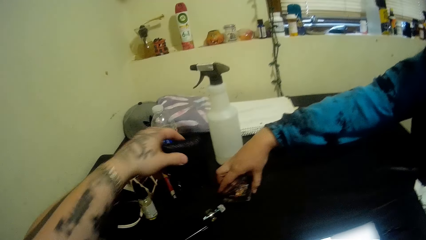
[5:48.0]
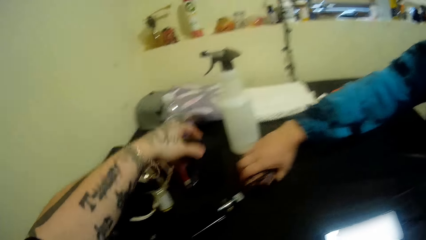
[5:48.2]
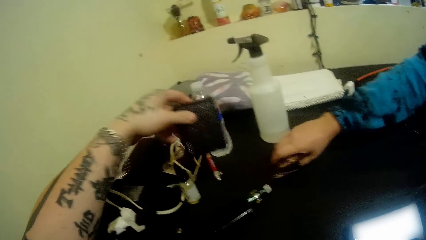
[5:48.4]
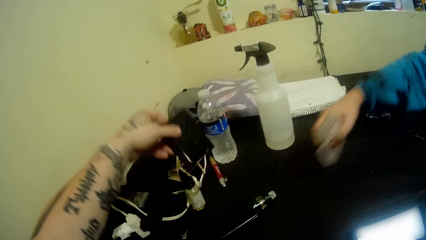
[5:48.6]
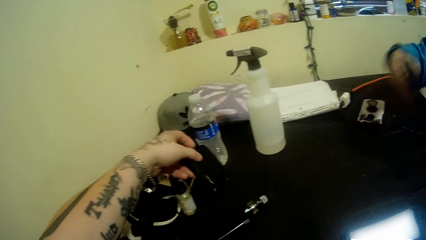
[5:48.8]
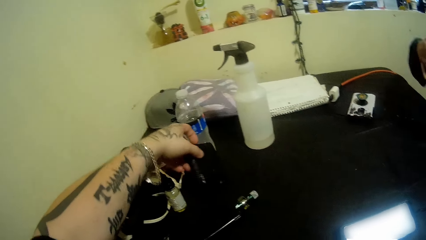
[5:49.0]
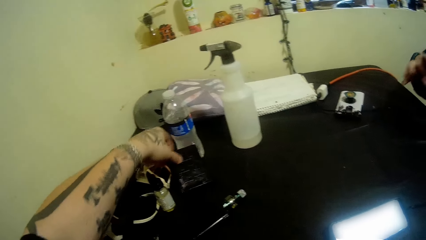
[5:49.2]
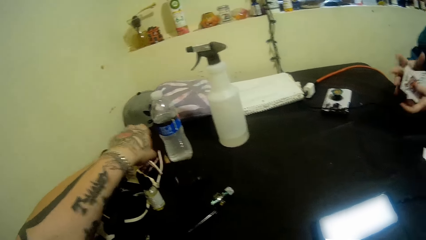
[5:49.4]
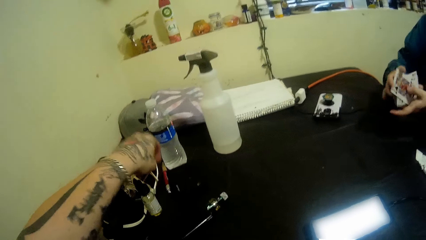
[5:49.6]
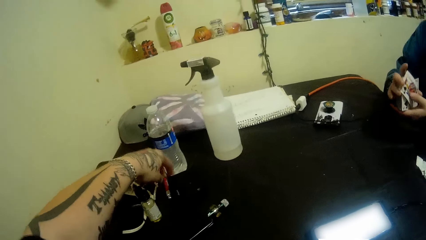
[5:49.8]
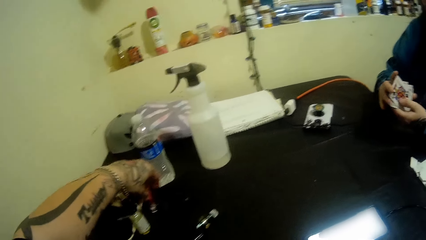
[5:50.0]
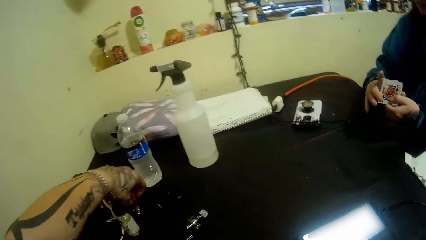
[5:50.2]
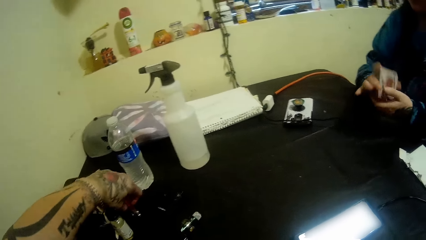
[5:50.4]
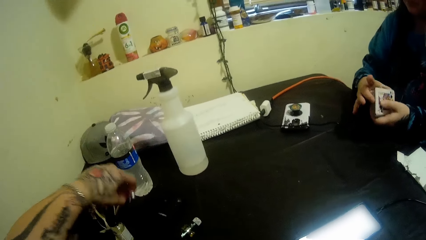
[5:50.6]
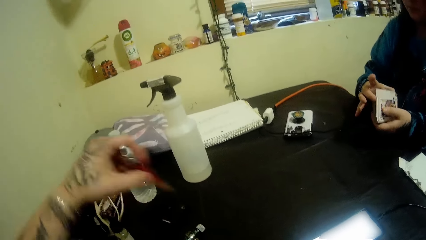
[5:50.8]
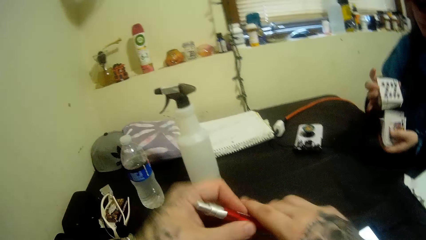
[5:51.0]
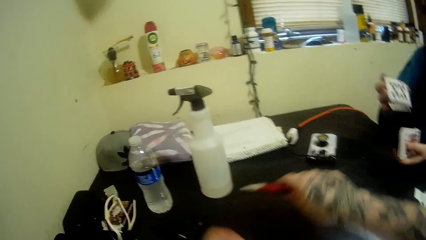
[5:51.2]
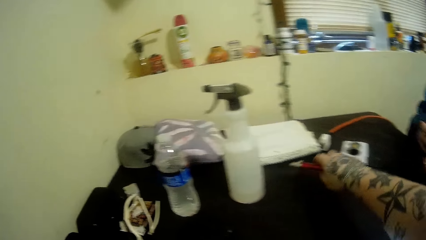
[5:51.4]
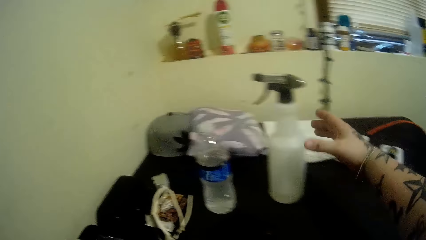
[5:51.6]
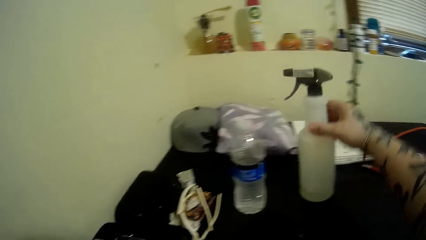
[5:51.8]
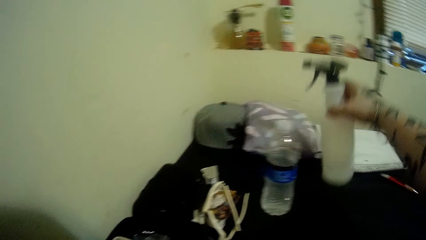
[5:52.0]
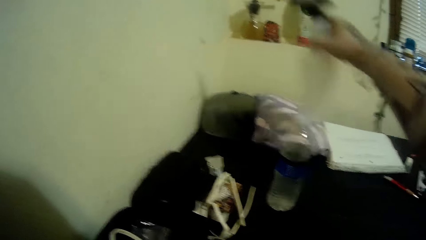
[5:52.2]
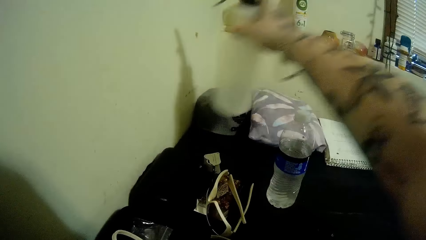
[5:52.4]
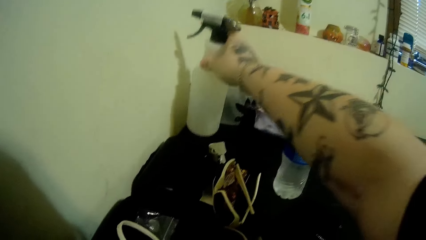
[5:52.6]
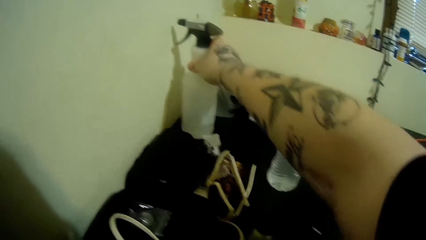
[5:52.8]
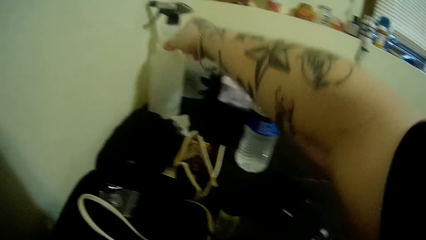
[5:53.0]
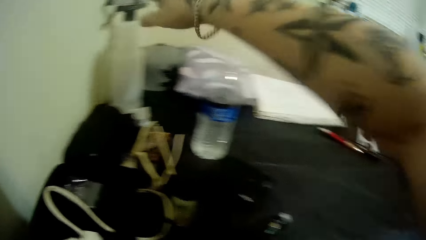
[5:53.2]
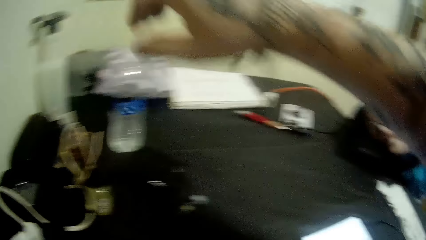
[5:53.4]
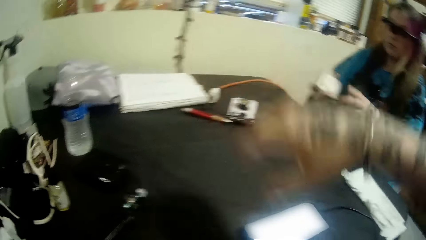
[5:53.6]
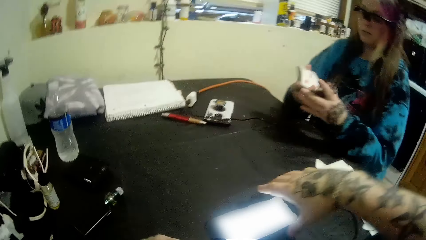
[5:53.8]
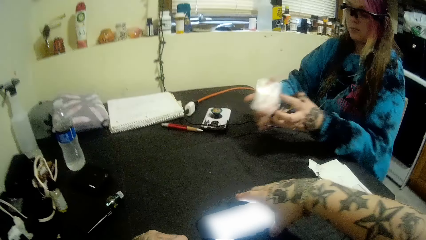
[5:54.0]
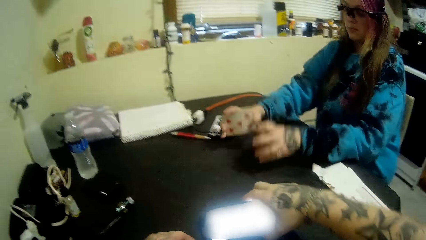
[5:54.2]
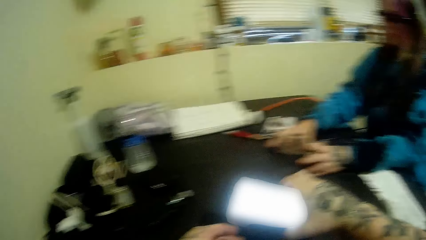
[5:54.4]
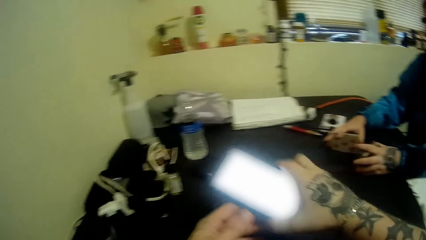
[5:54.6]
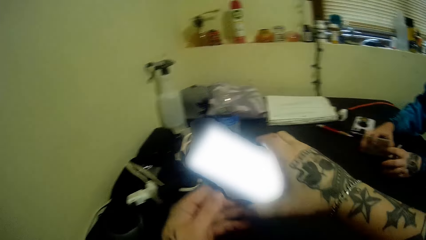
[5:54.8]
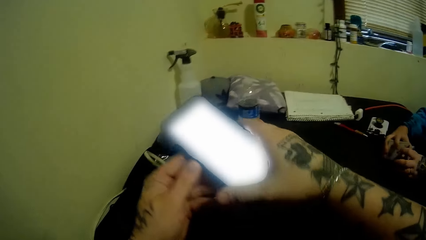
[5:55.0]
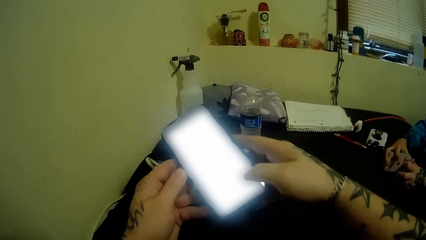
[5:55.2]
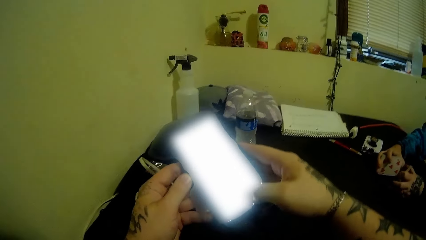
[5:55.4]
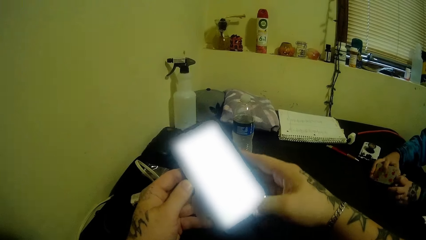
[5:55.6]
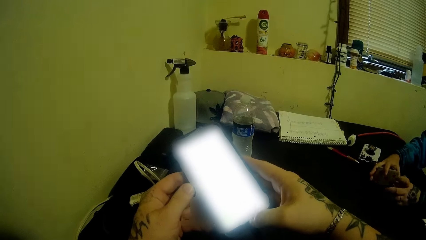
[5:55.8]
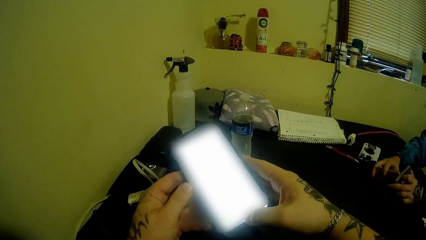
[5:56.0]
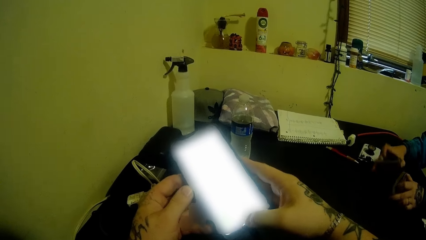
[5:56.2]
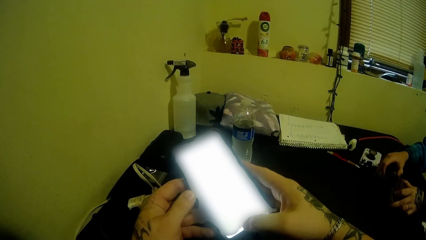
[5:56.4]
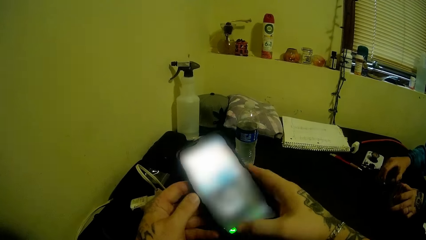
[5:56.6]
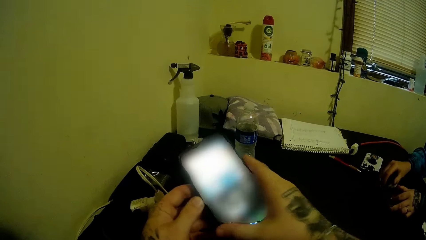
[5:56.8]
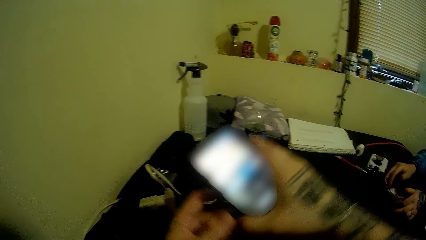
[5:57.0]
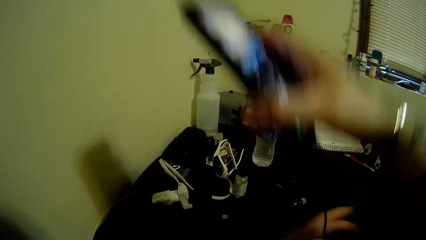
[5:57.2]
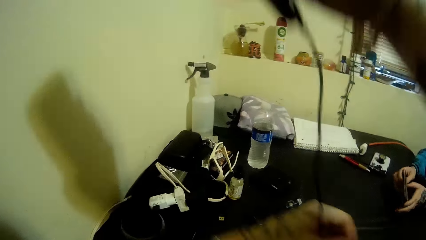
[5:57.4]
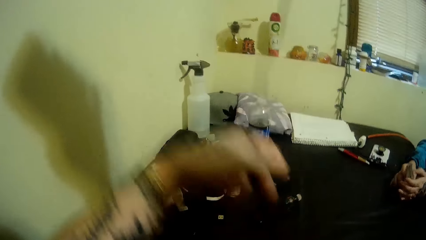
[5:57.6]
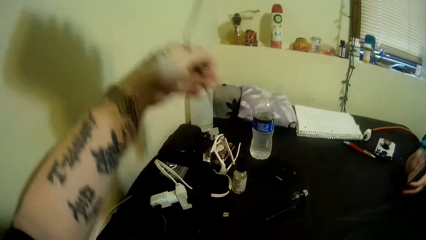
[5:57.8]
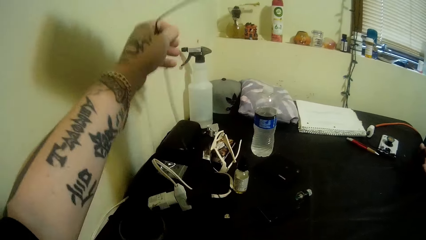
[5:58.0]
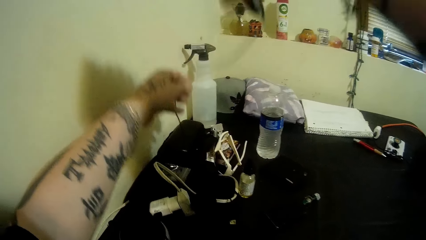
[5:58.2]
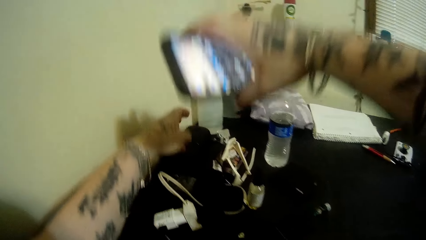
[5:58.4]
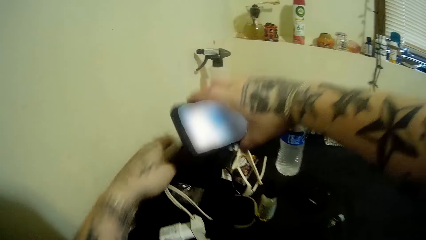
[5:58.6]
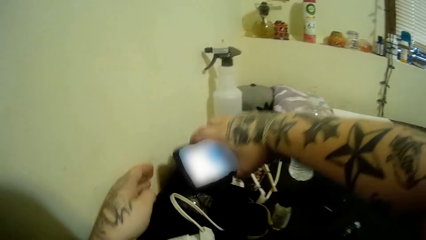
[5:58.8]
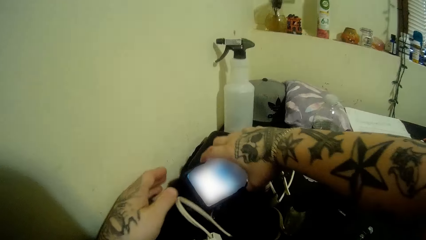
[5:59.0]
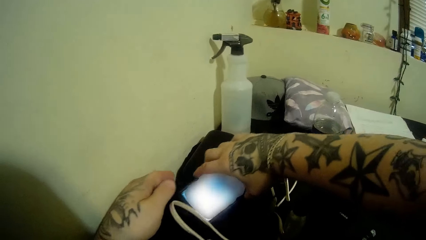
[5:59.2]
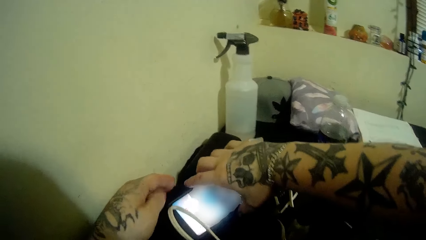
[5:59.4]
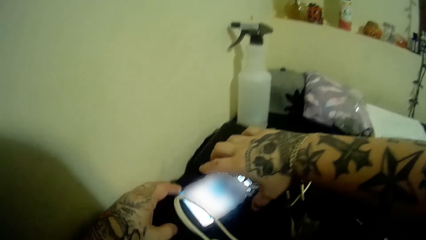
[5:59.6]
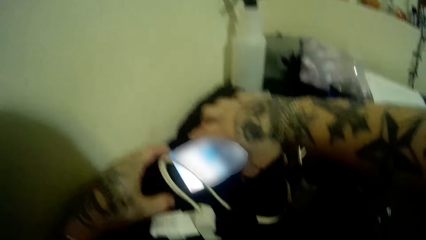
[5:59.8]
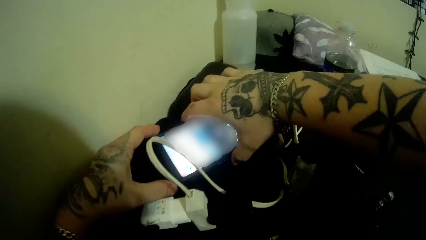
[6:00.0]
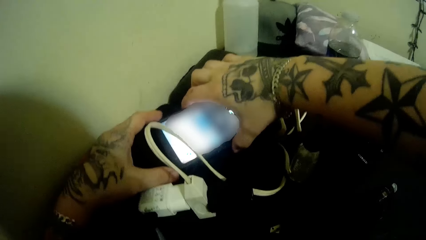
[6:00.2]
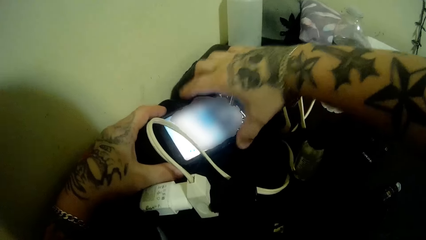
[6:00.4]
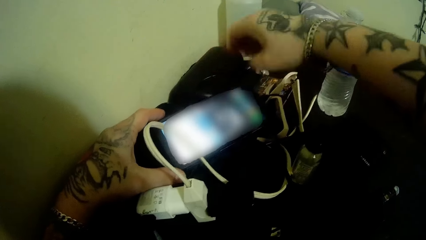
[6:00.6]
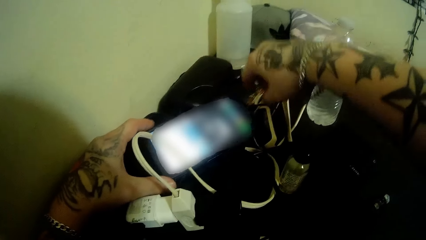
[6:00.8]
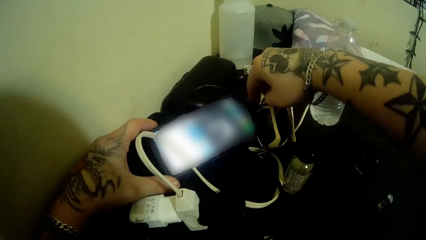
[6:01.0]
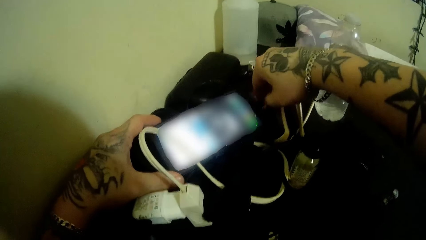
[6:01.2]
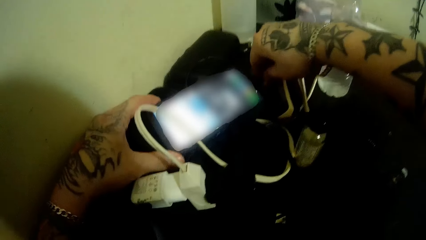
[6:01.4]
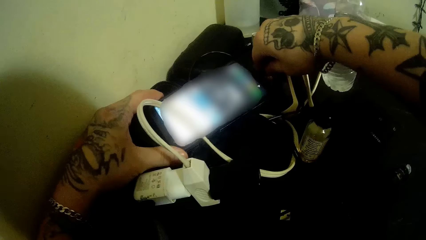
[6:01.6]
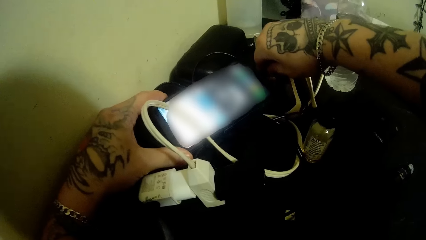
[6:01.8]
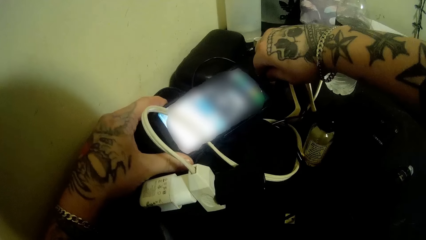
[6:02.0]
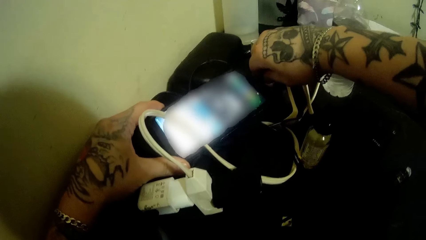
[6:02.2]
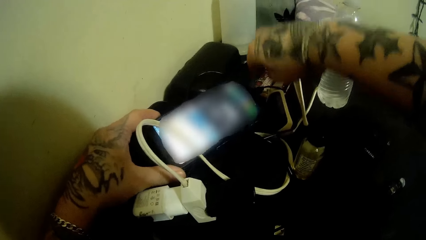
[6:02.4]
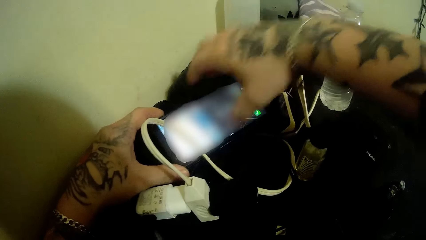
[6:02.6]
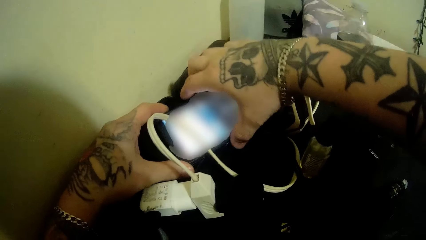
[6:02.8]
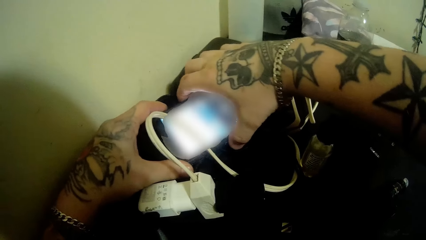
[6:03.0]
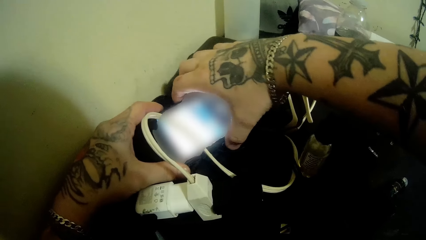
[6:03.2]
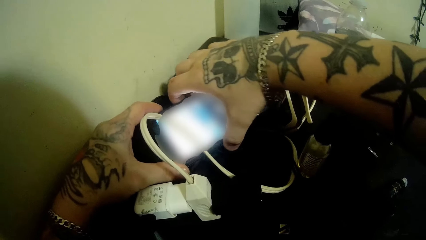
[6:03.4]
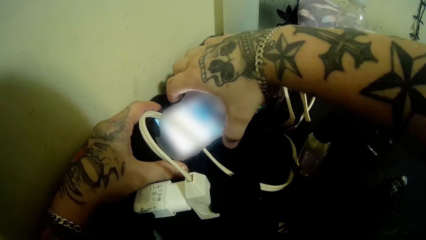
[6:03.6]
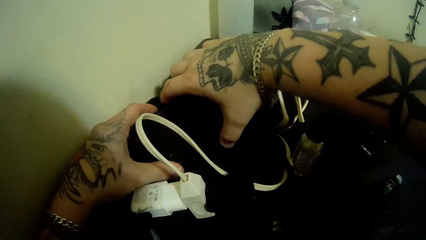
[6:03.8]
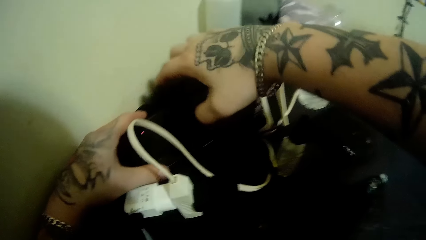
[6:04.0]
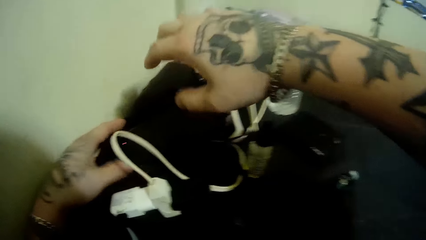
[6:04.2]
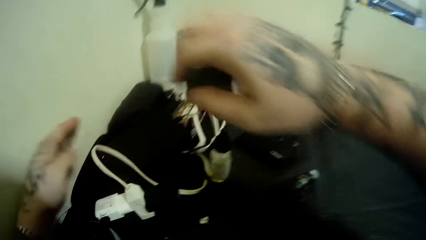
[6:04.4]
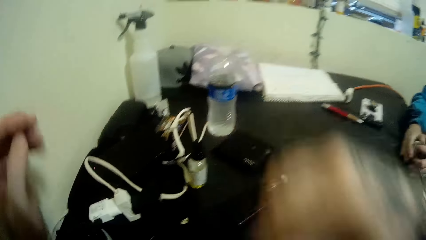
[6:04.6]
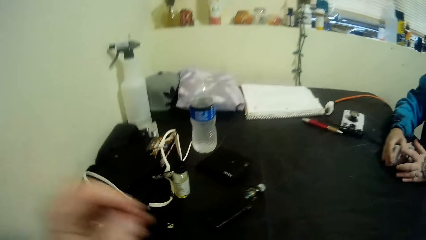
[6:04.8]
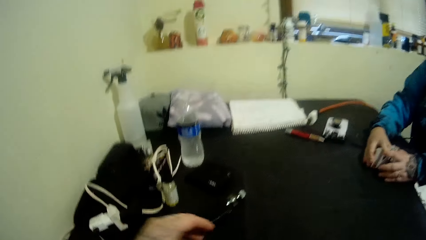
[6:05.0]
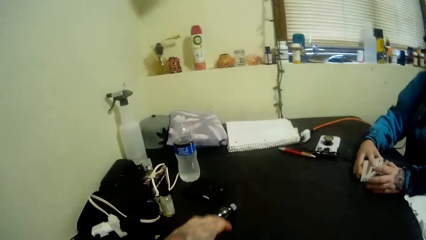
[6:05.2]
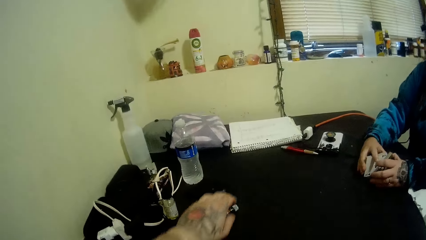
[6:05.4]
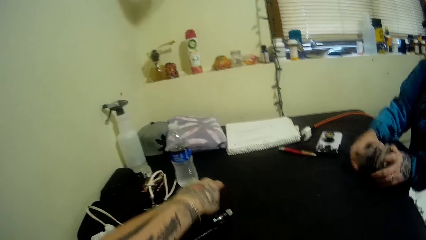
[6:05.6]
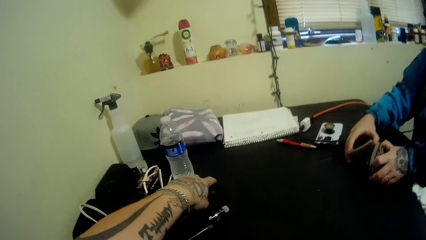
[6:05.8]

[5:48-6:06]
A woman packs a stack of cards from the table. The camera wearer drops the wallet on the table. He picks up the pen from the table. The woman shuffles the cards. The camera wearer moves the pen to his right hand. He drops the pen on the table. He picks up the bottle, moves the bottle on the table and puts the bottle on the table. He picks up the phone from the table. The woman puts the cards on the table. The camera wearer operates the phone. He presses the phone. The woman hits the cards on the table. The camera wearer straightens out the cord of the phone. He places the phone on the table. He touches the charger. He adjusts the cord of the phone. He operates the phone. He turns off the phone. The woman arranges the cards.
